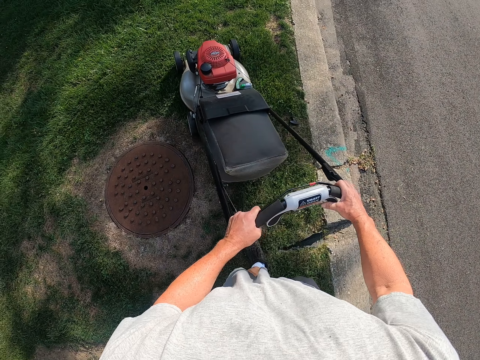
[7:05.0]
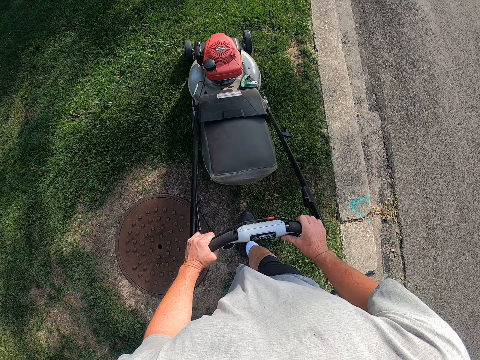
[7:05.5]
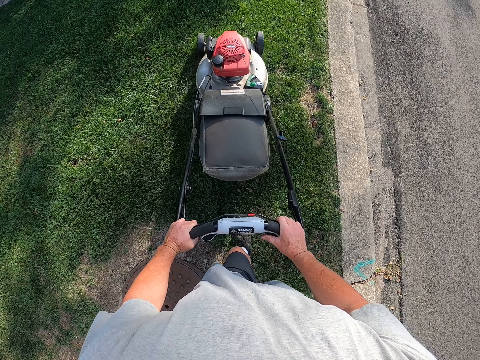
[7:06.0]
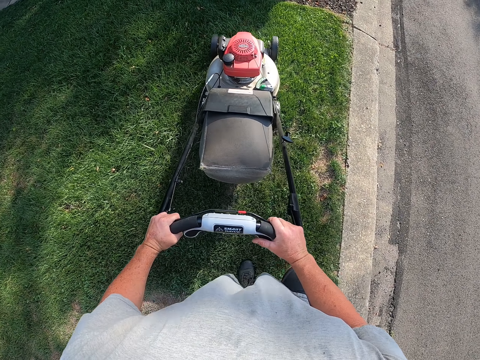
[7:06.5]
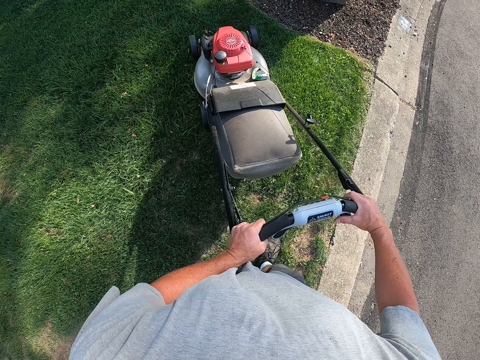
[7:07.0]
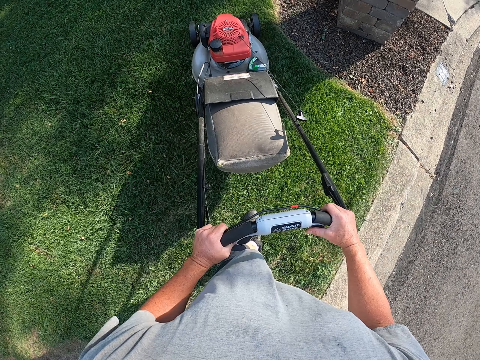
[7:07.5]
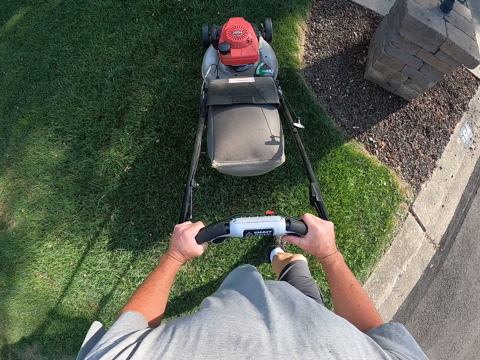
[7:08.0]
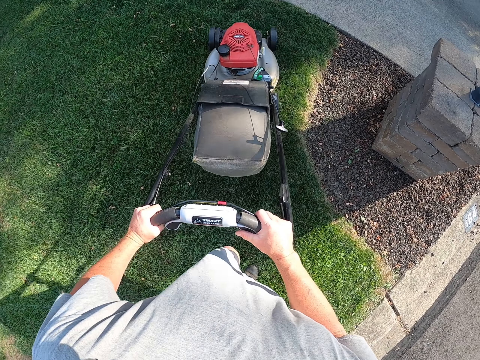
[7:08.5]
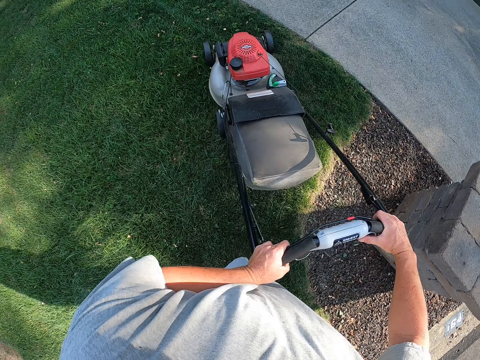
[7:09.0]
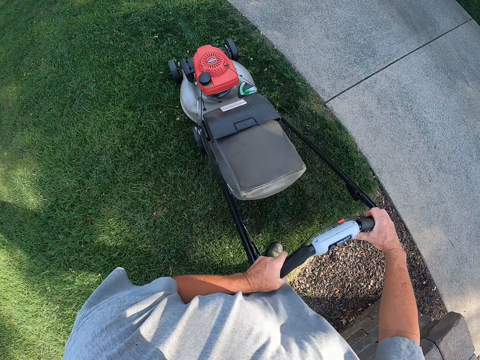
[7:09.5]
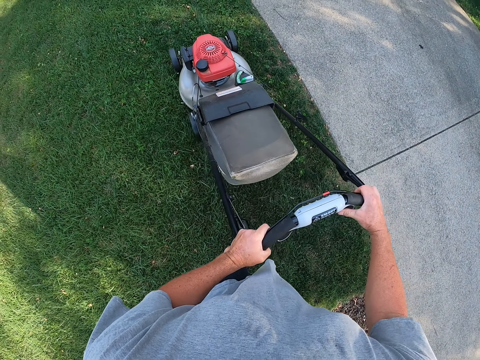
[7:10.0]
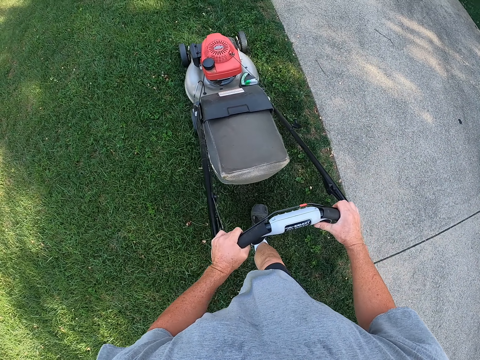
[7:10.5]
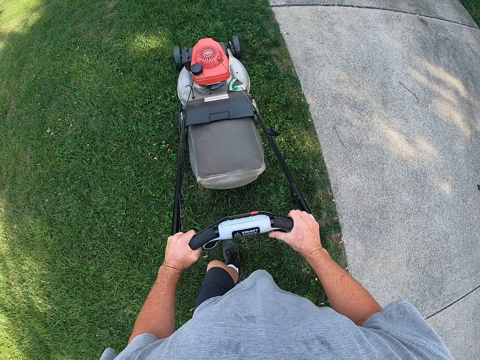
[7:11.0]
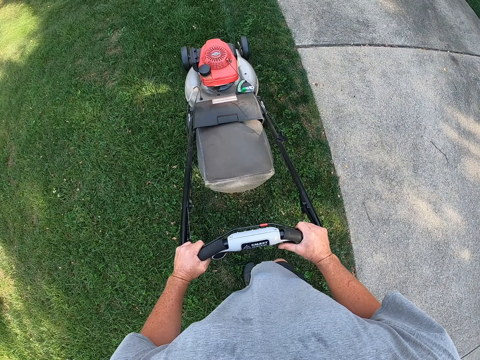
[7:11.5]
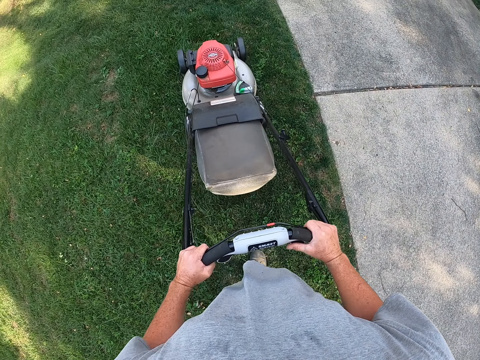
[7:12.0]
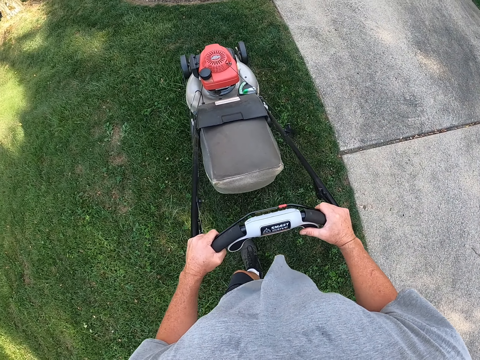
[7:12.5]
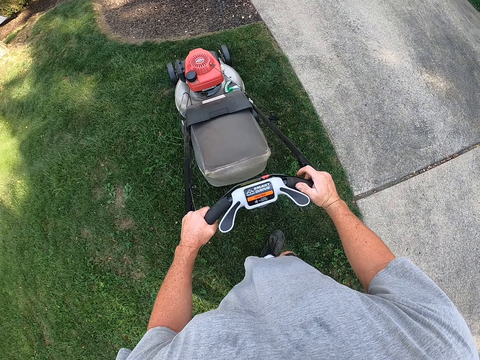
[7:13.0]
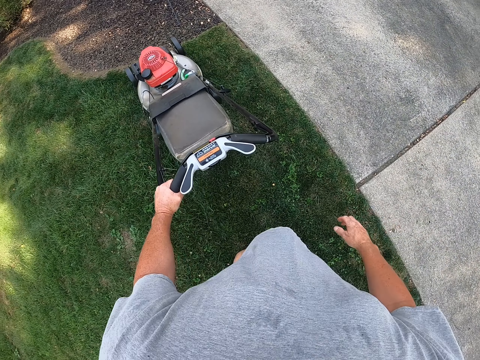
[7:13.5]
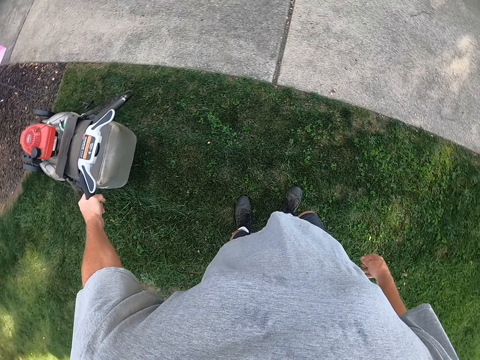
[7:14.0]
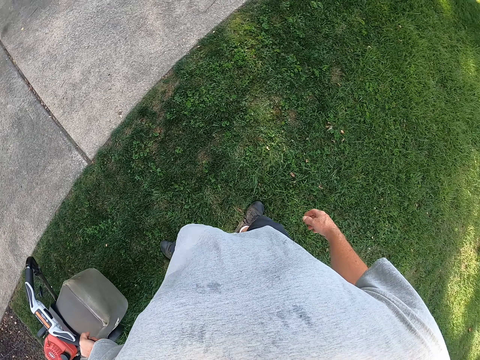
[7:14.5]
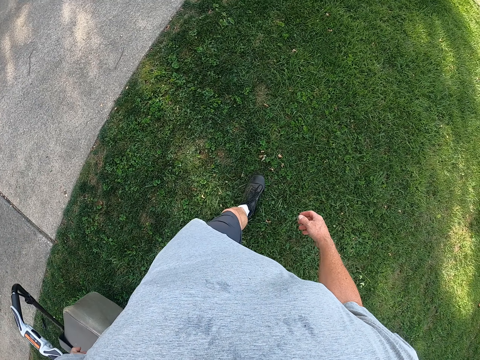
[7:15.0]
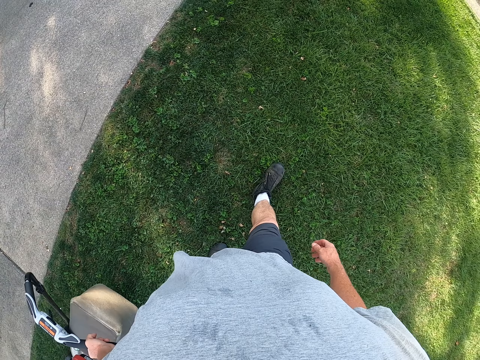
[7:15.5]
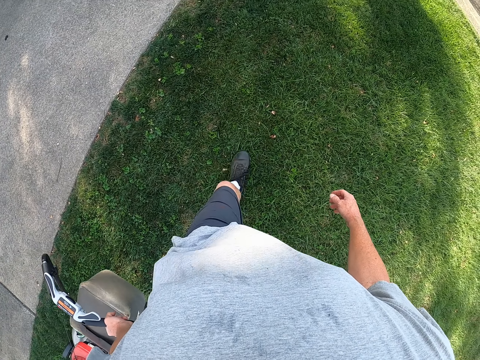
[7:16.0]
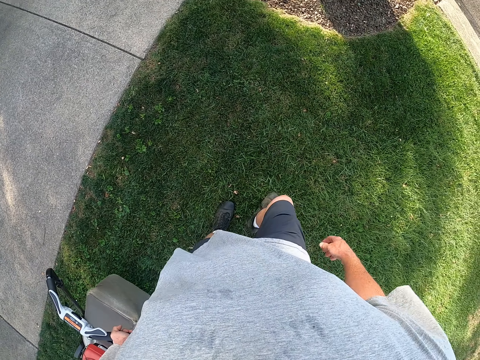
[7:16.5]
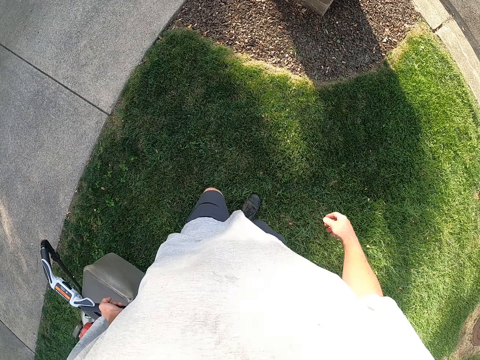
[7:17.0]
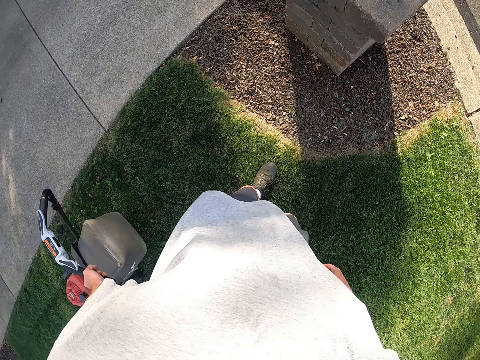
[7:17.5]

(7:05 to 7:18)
The camera wearer cuts grass with a lawn mower.

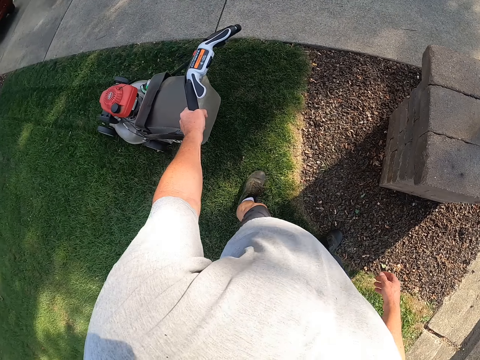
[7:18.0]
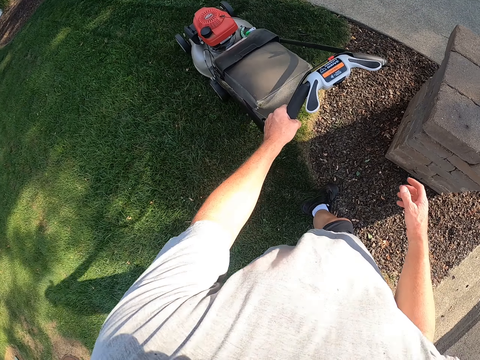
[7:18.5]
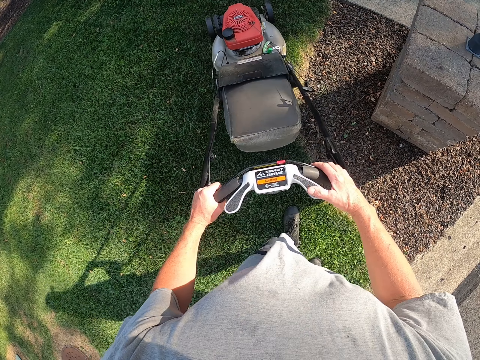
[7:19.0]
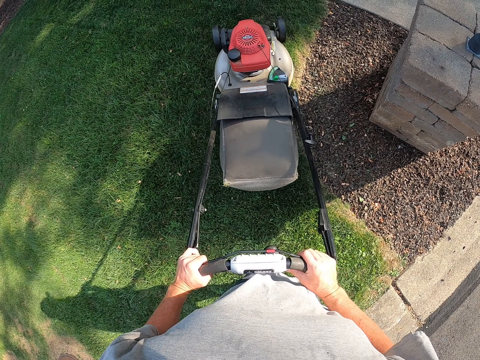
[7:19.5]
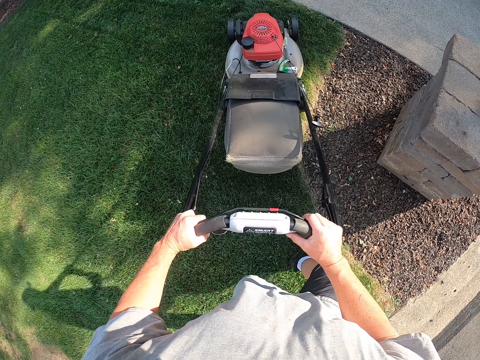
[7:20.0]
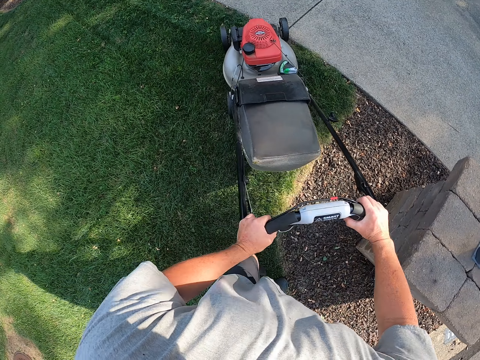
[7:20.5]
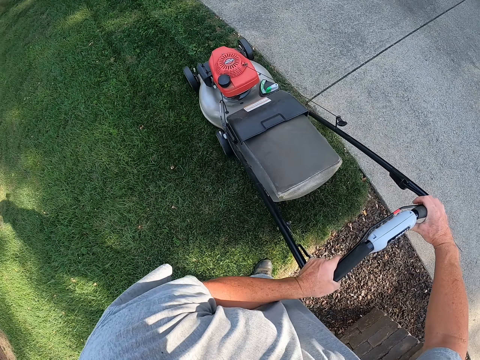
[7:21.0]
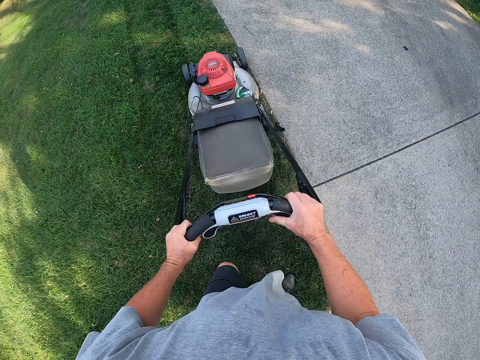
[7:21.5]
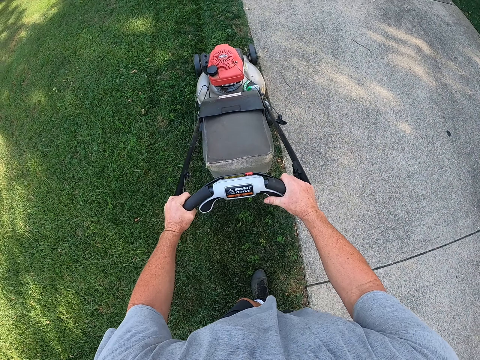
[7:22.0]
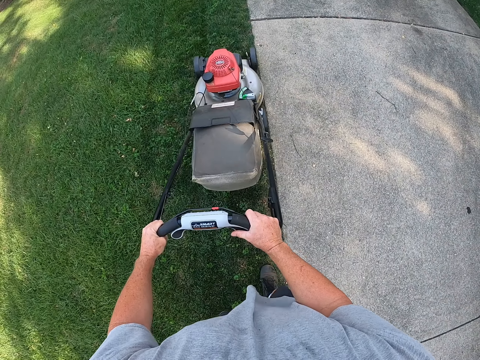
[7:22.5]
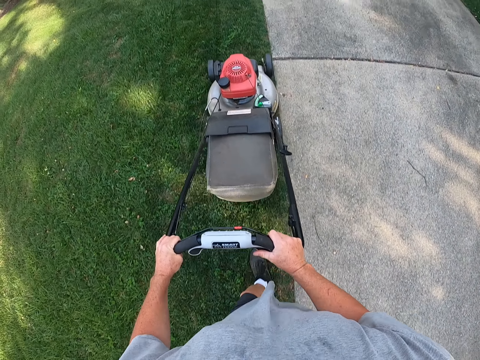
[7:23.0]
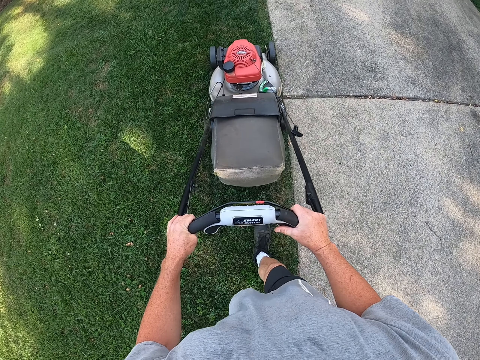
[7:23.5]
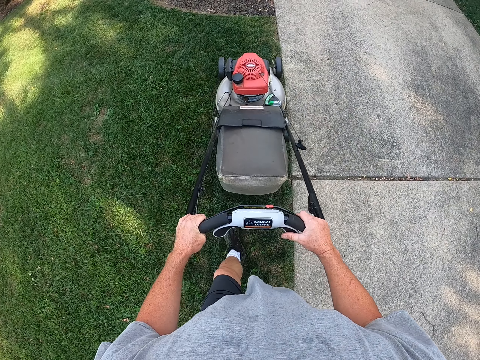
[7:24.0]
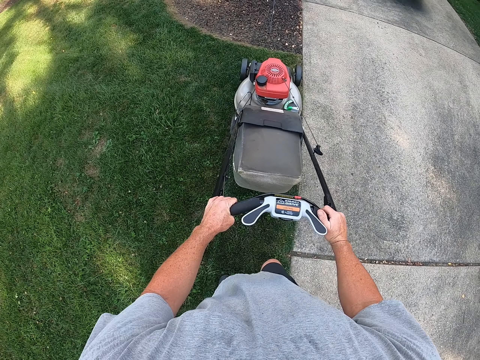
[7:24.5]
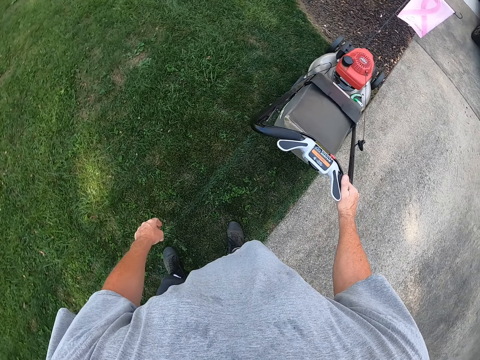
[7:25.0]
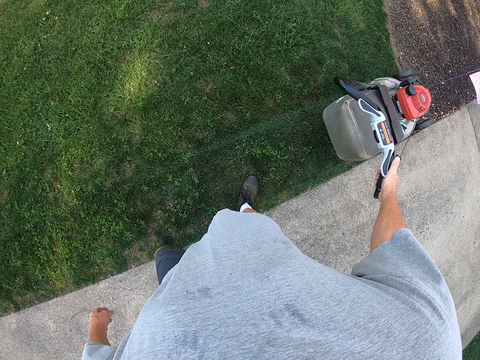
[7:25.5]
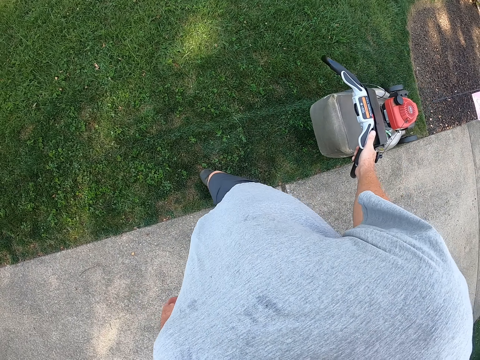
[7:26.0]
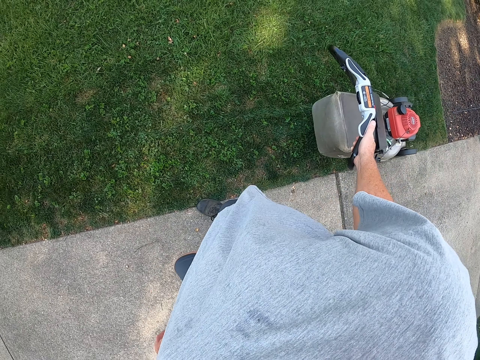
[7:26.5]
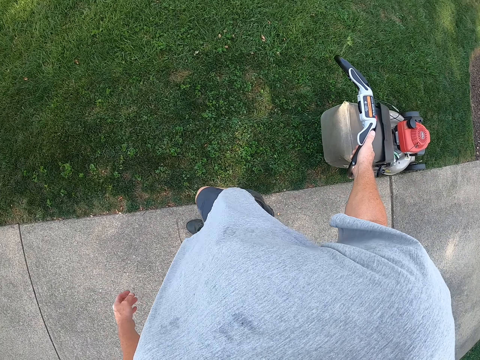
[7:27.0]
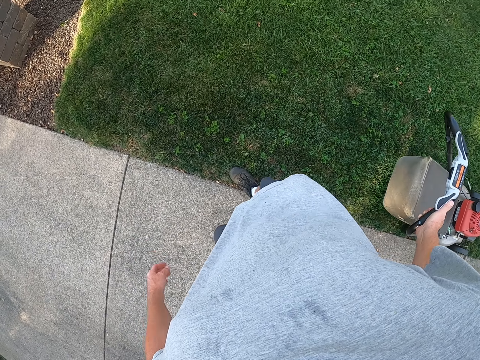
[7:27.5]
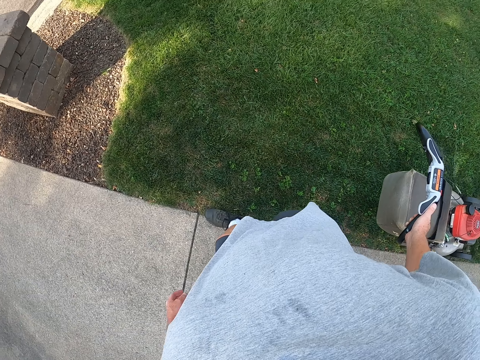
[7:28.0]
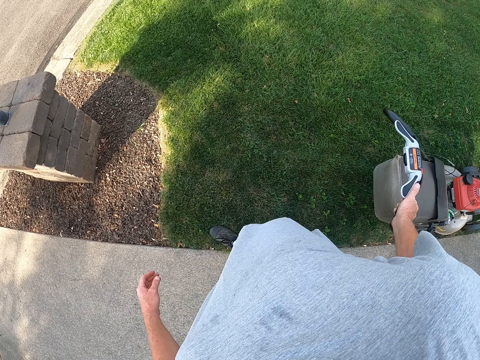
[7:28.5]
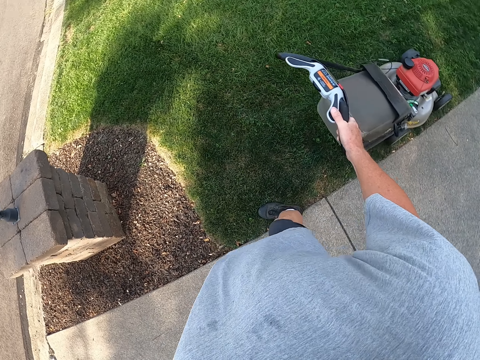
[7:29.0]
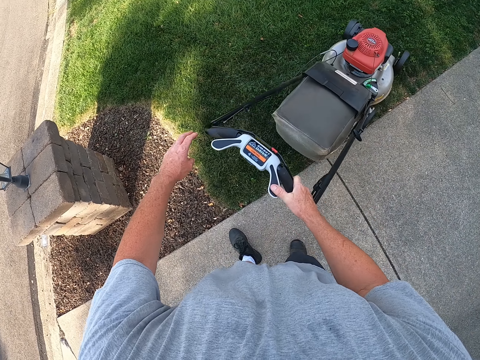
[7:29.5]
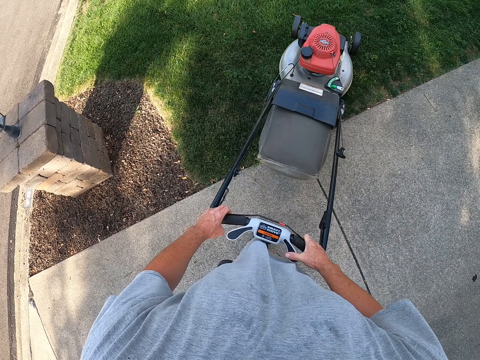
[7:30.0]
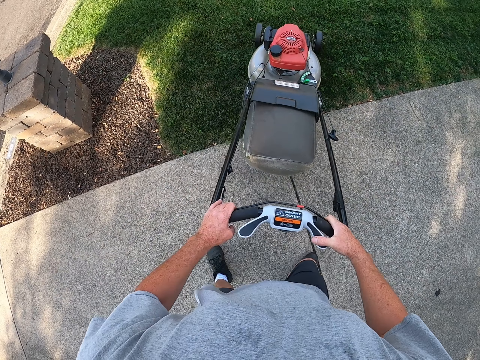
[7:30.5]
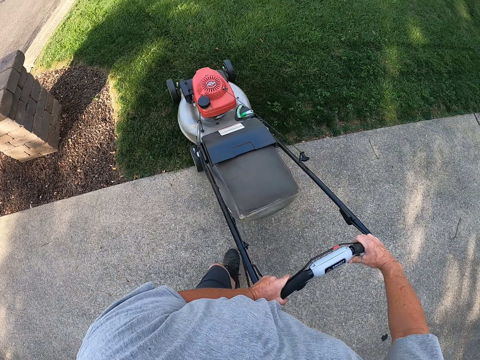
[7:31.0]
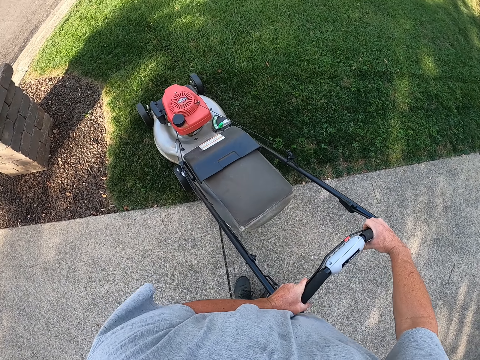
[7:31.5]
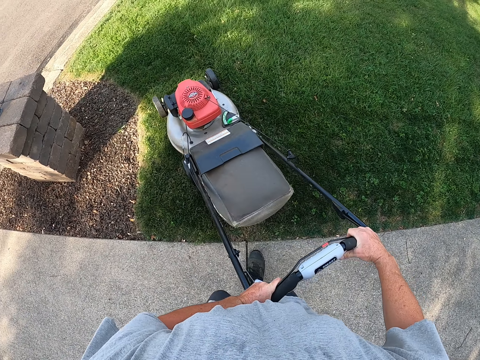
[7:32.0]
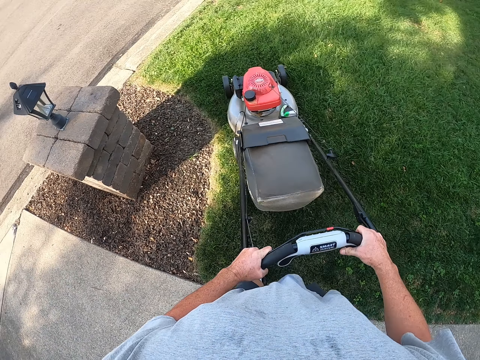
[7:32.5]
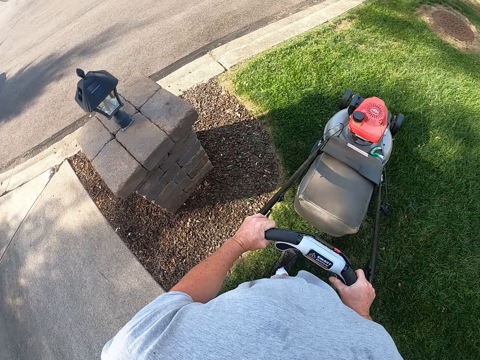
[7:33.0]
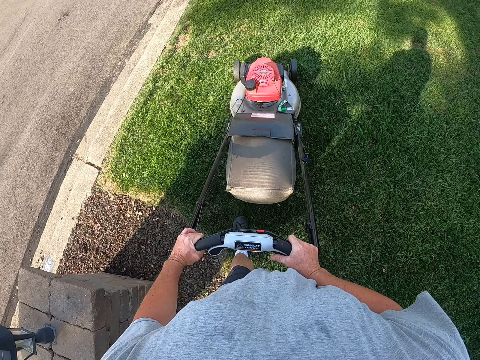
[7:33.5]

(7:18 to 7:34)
The camera wearer pulls the mower backwards. They cut grass with the lawn mower. They pull the mower backwards. They turn the mower.
